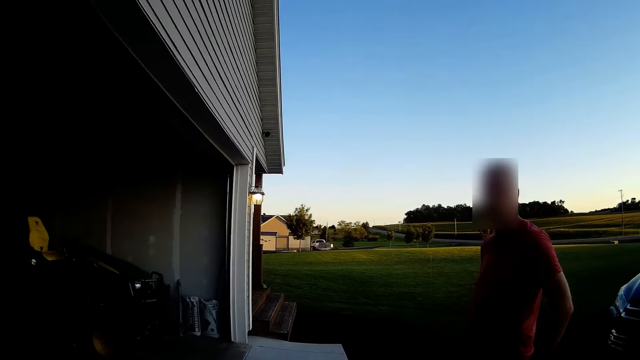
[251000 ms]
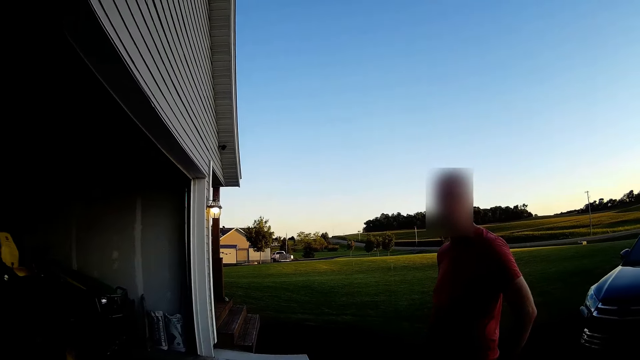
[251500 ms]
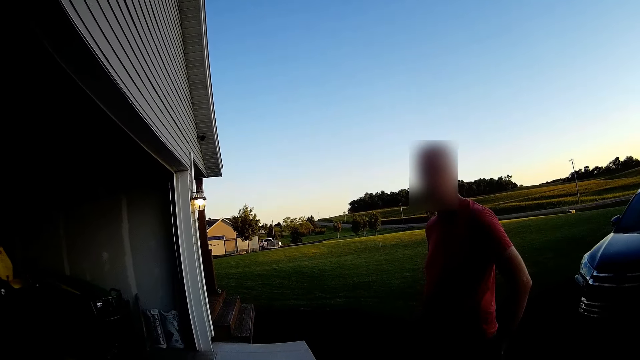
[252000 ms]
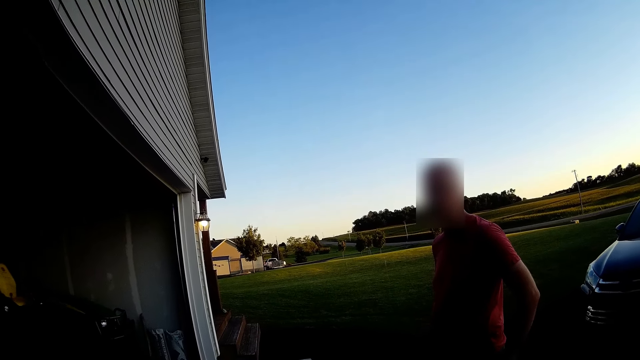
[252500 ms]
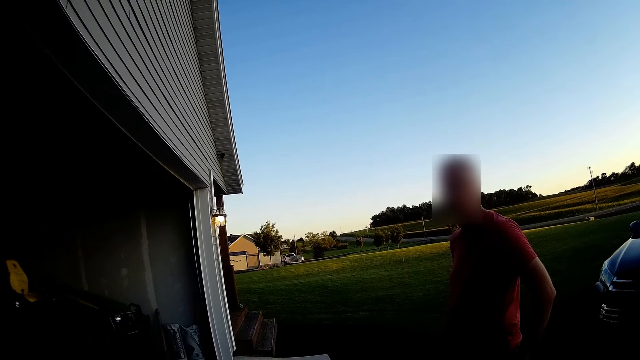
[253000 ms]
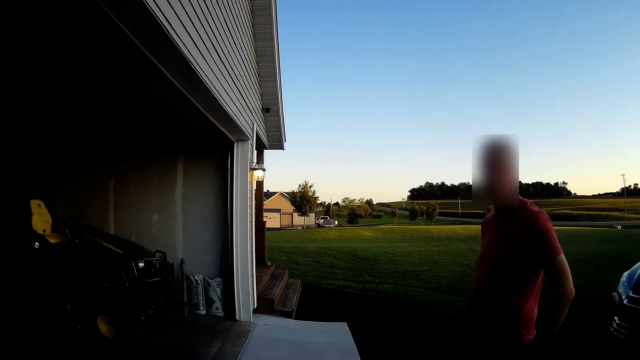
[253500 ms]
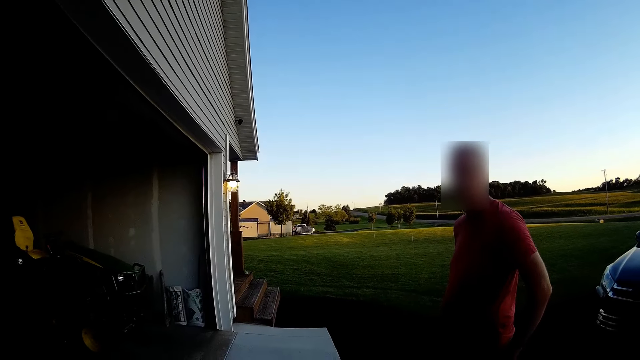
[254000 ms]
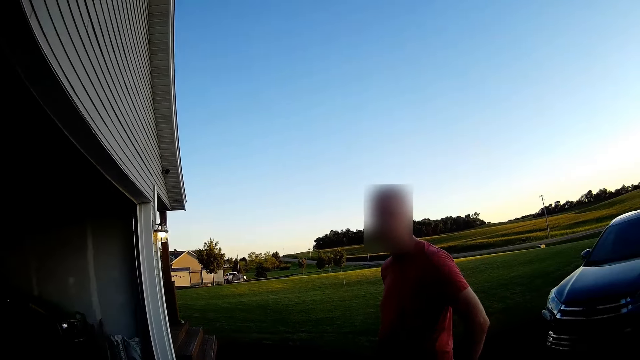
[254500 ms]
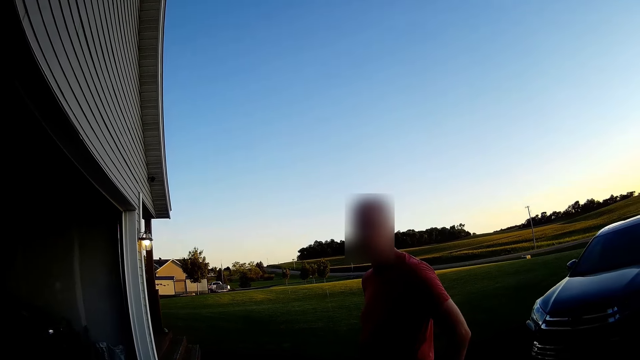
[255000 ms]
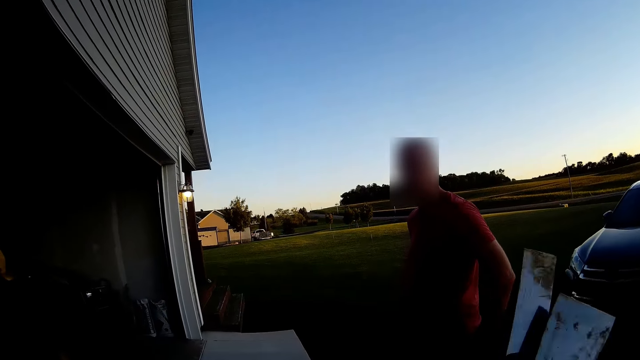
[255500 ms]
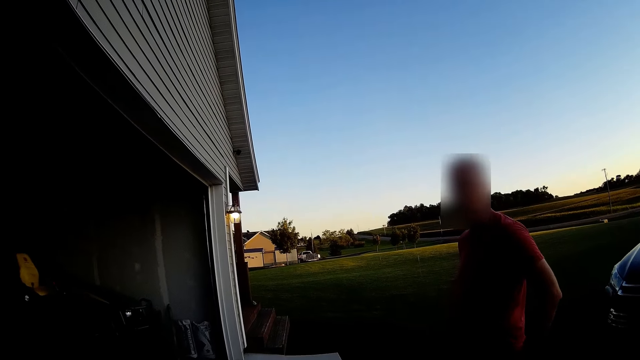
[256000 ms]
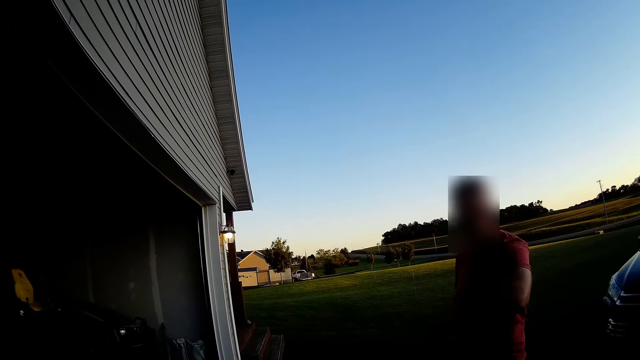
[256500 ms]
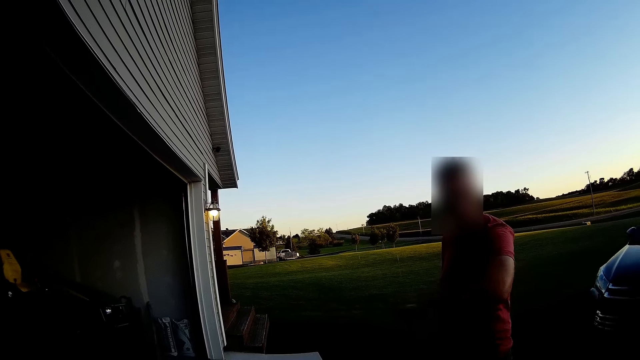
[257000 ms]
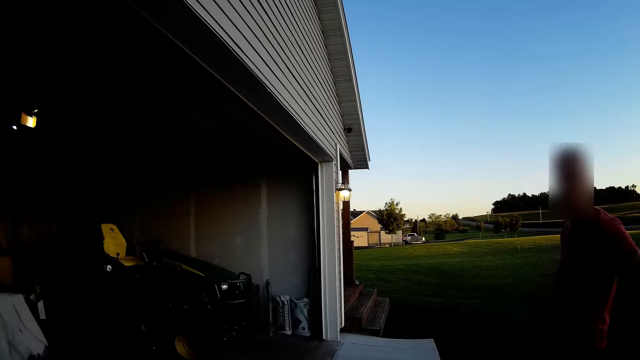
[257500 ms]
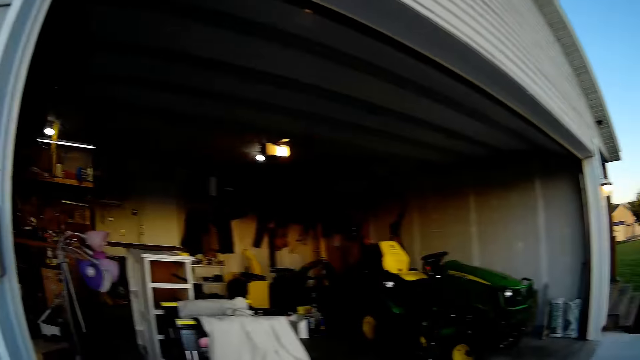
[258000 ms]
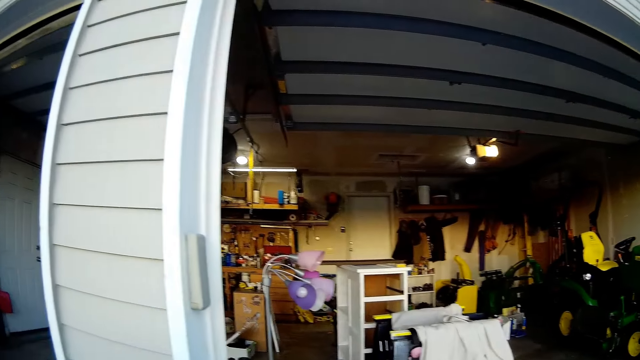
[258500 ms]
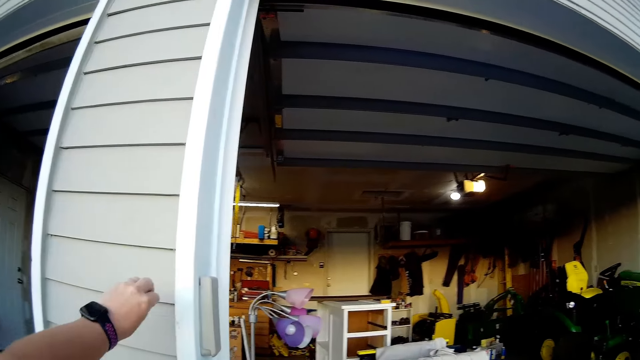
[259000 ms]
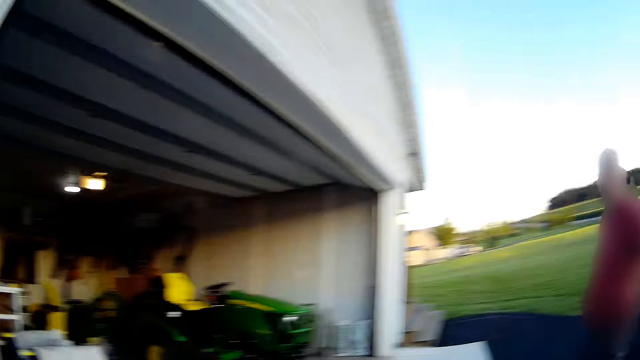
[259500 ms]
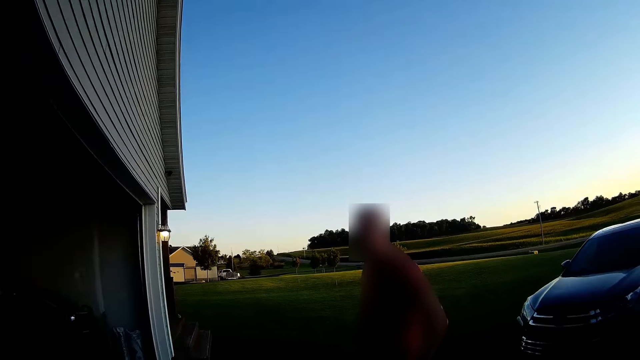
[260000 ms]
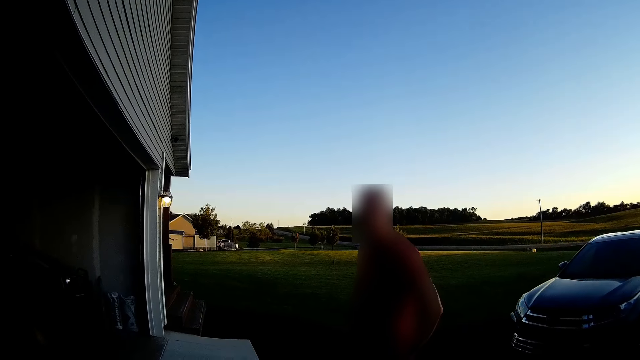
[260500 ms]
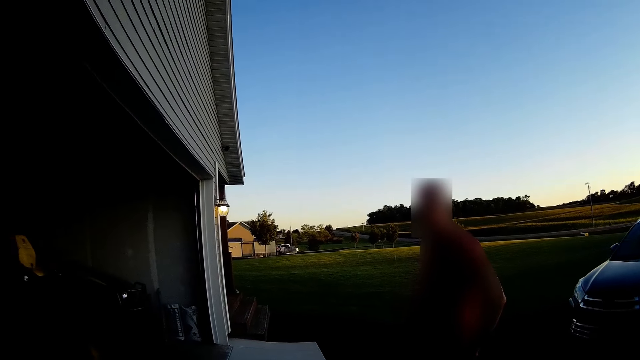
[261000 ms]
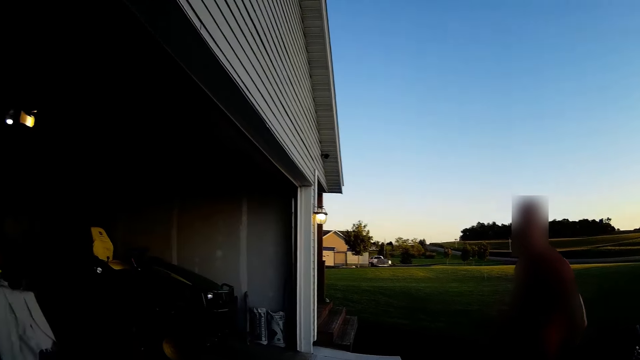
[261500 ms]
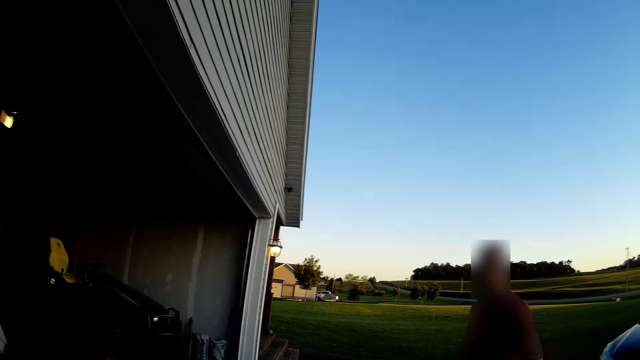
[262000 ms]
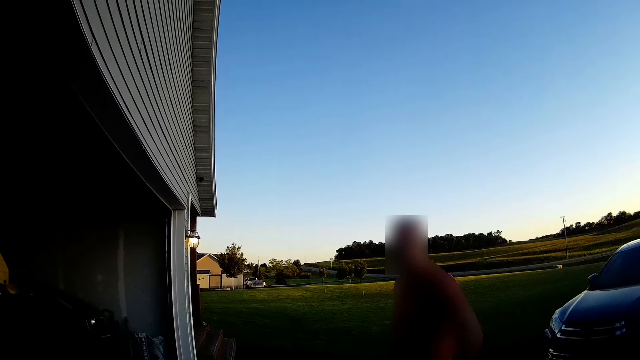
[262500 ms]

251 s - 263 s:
The camera wearer looks at a person. The person displays his elbow. The camera wearer looks around and points towards the workshop. They look at the person.

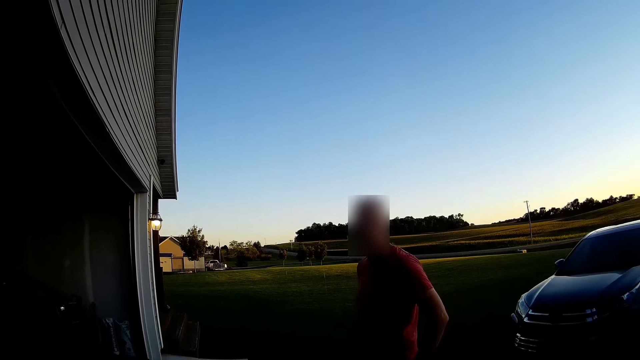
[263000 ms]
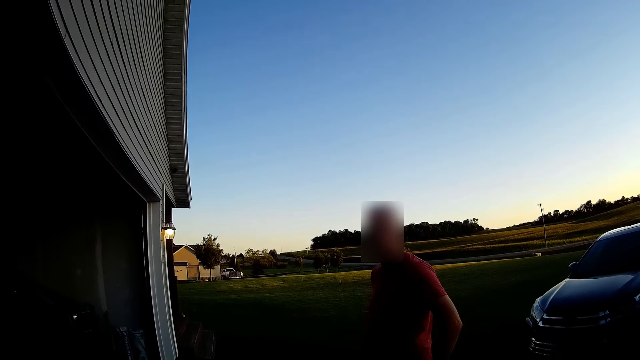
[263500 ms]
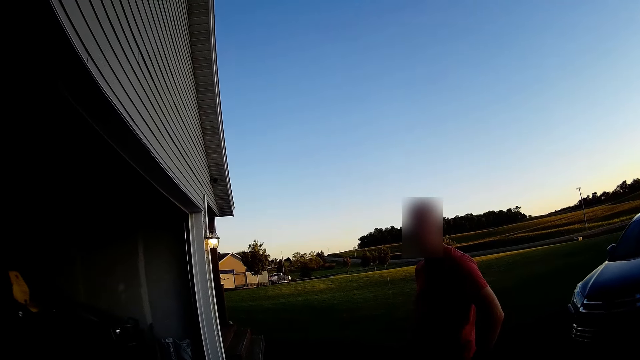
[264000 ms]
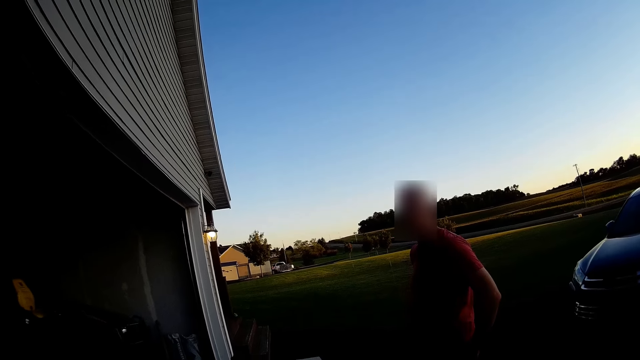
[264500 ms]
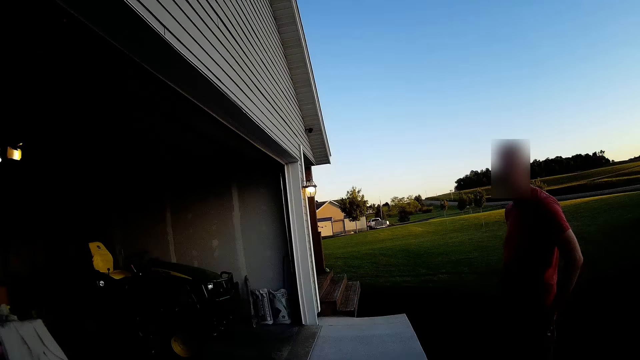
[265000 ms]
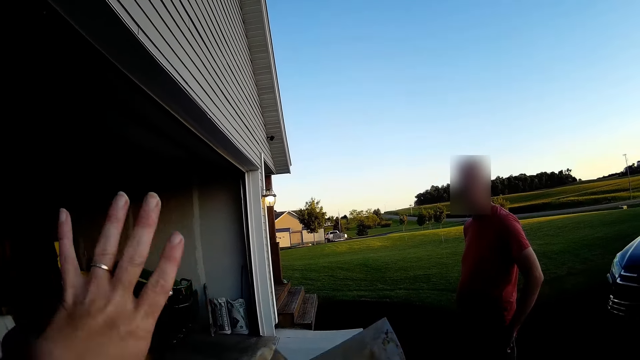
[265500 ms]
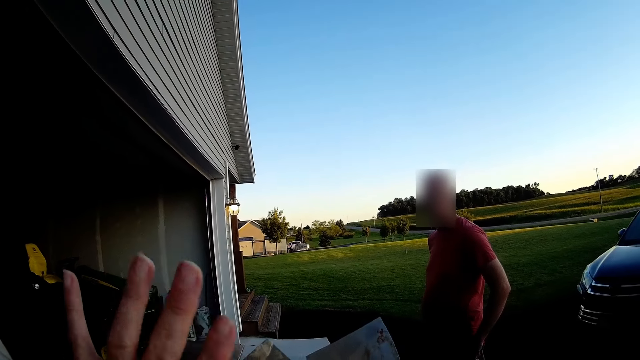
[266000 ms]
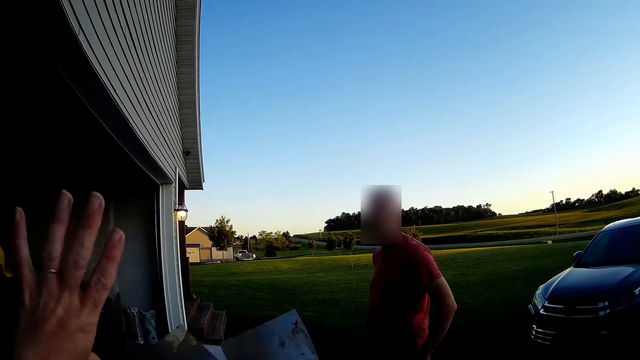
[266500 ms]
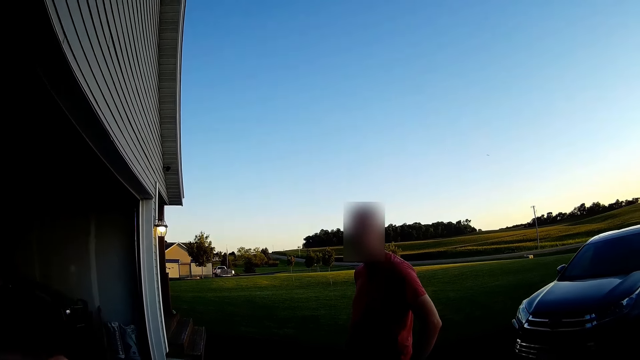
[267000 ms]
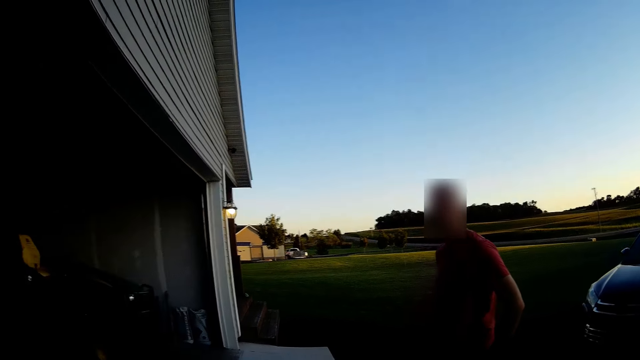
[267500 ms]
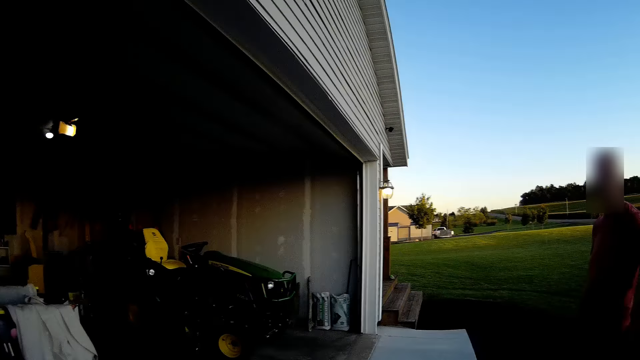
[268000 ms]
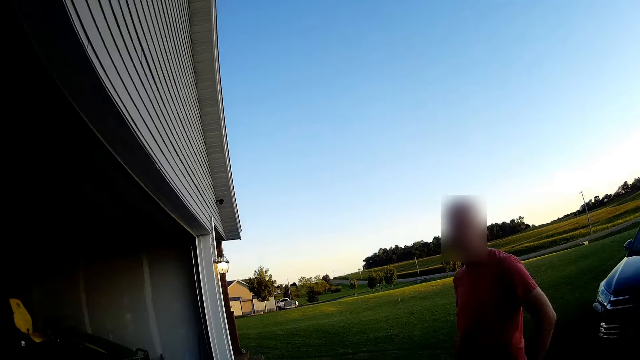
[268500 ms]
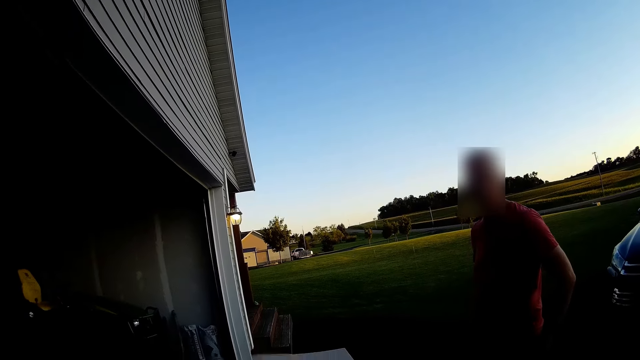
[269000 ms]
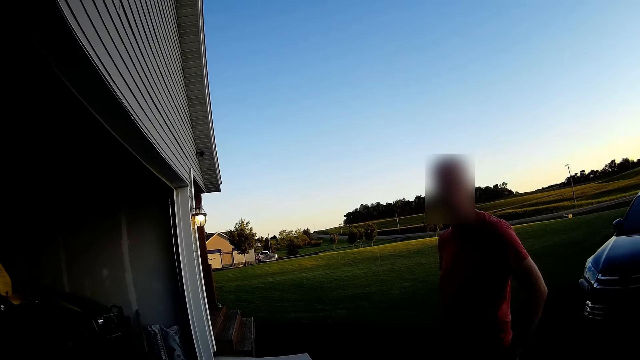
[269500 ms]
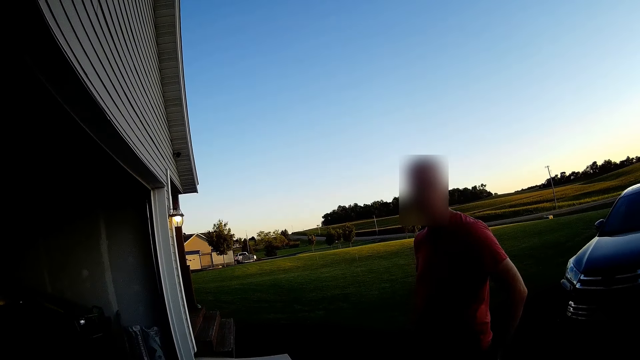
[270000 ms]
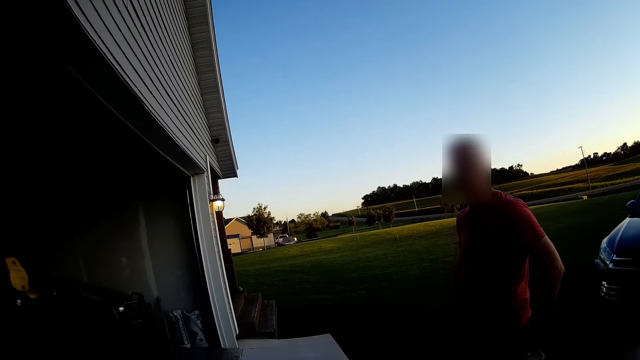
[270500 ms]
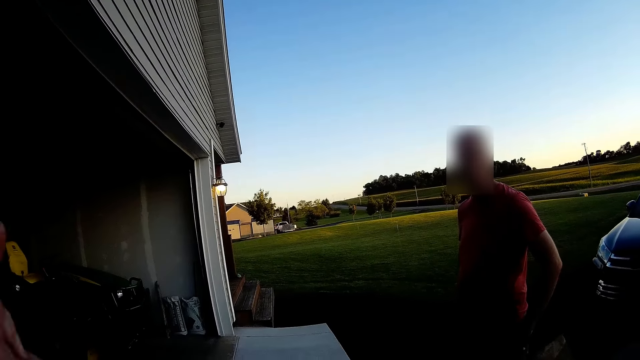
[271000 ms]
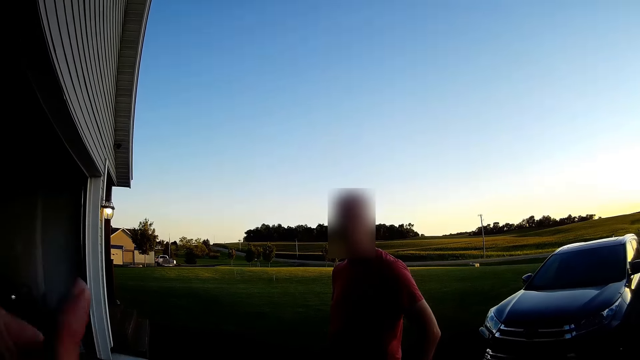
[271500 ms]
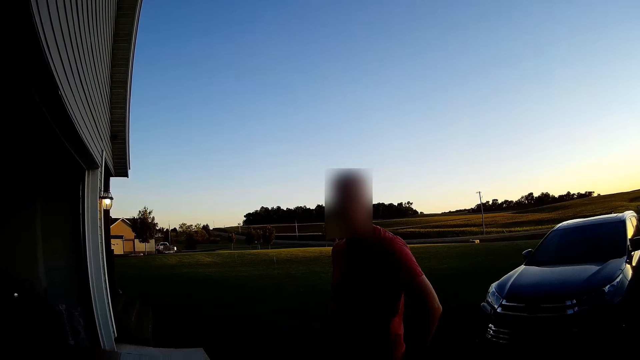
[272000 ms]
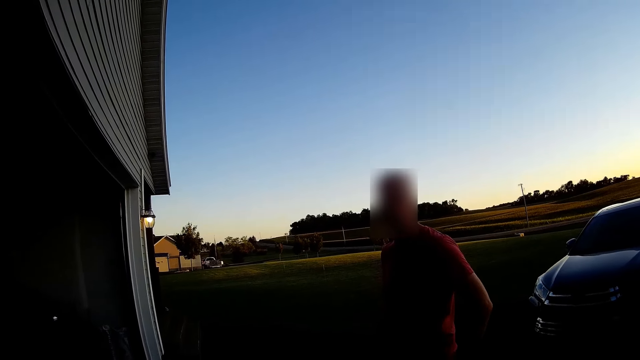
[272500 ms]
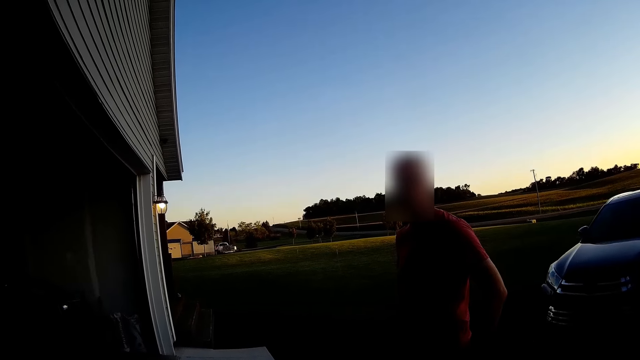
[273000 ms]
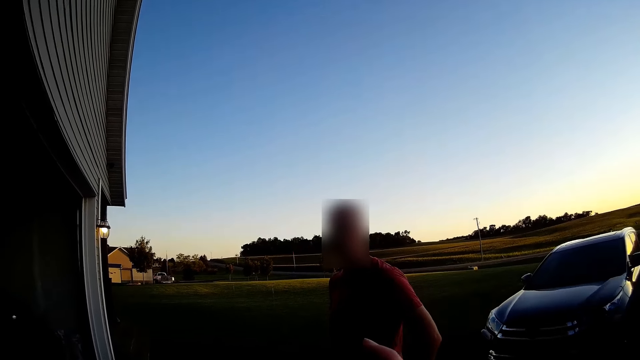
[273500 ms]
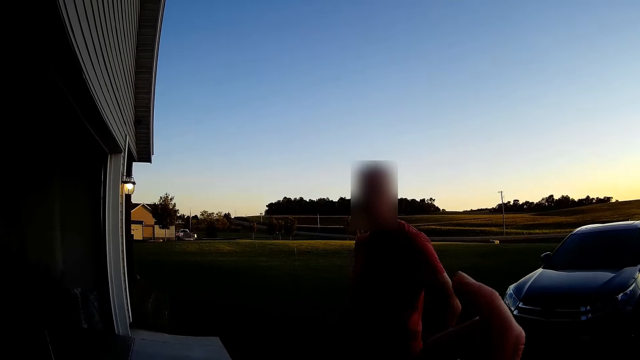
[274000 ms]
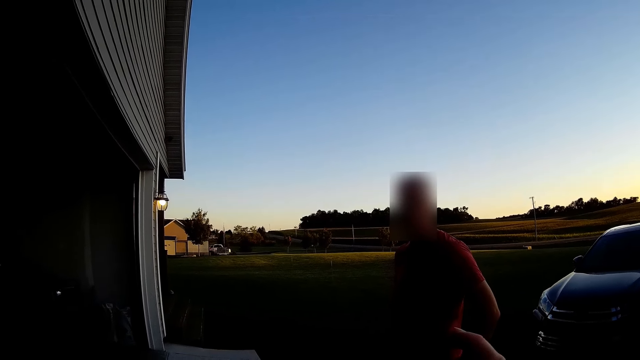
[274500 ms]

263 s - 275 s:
The camera wearer spreads her hands. She shows hand gestures. She shows hand gestures again. A person pockets in the compound.
